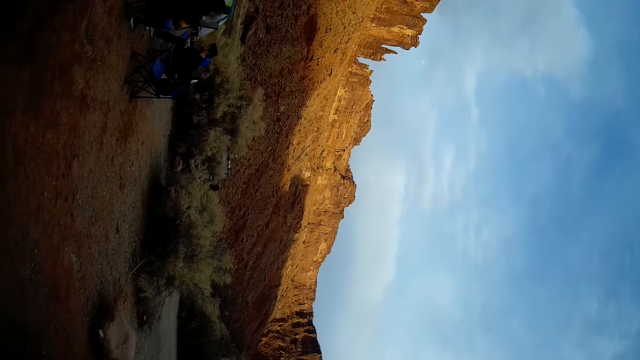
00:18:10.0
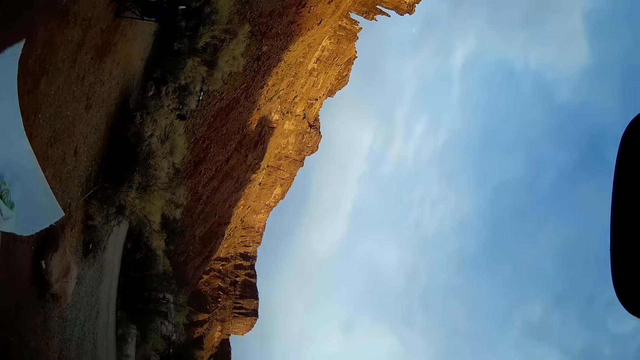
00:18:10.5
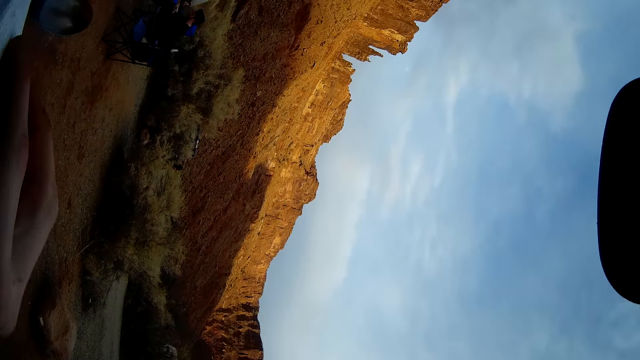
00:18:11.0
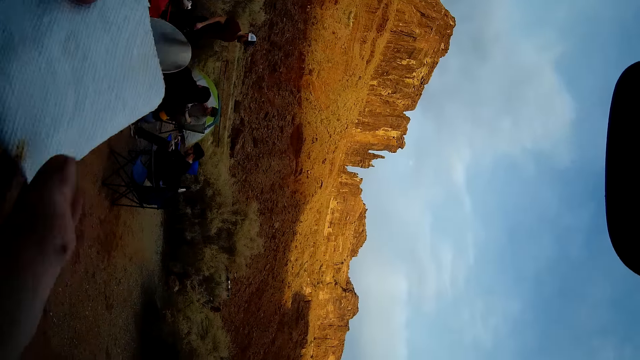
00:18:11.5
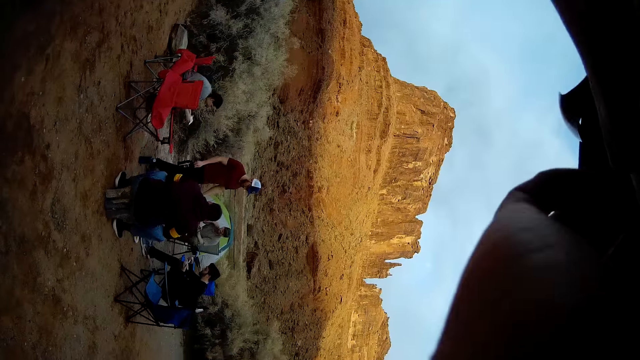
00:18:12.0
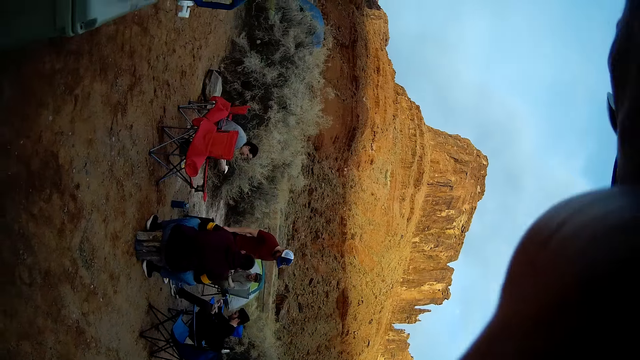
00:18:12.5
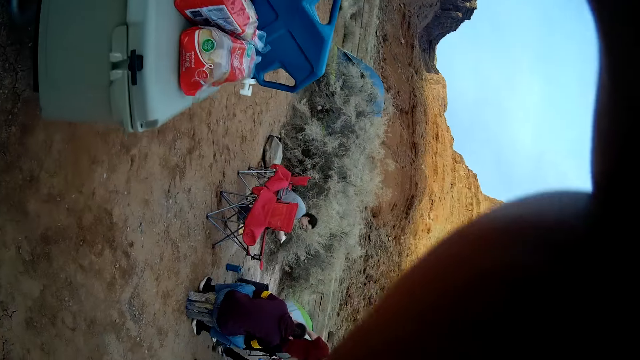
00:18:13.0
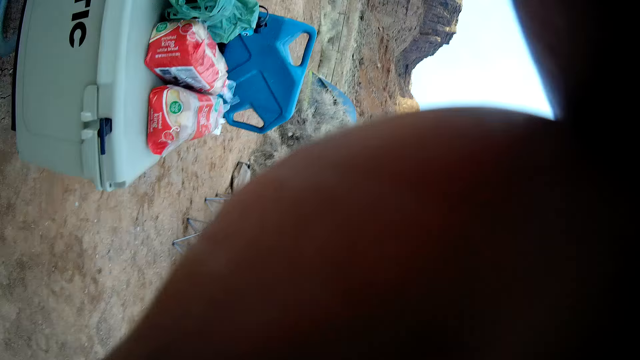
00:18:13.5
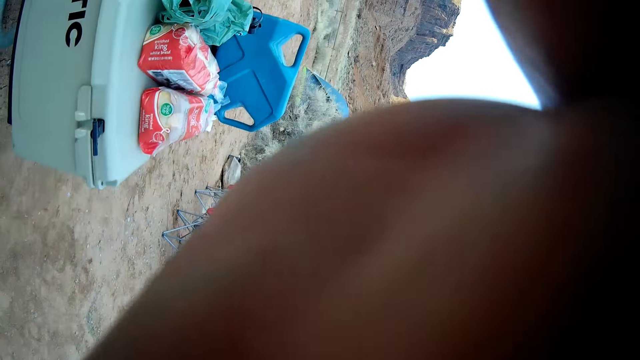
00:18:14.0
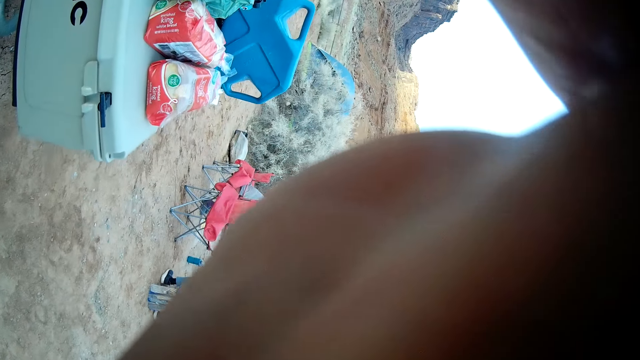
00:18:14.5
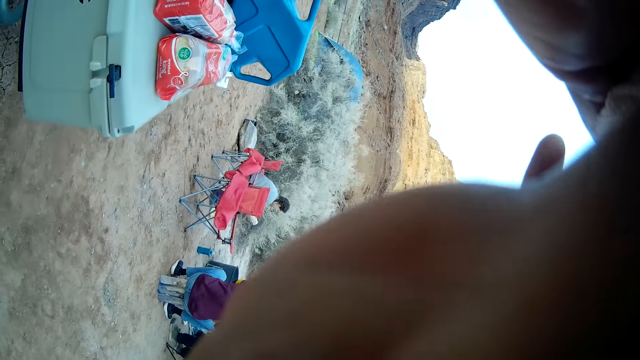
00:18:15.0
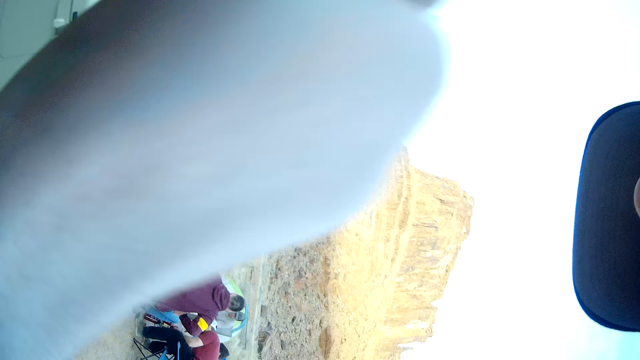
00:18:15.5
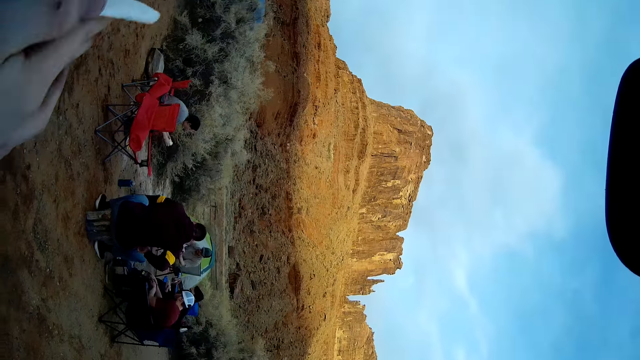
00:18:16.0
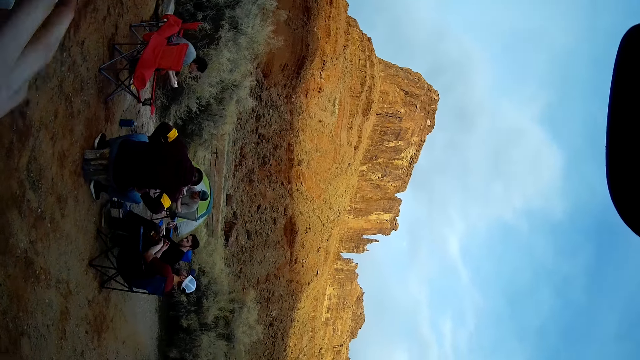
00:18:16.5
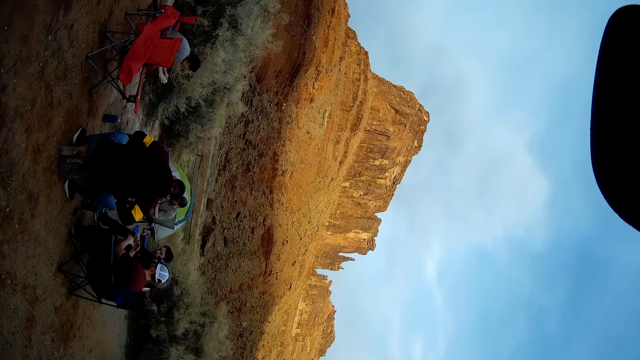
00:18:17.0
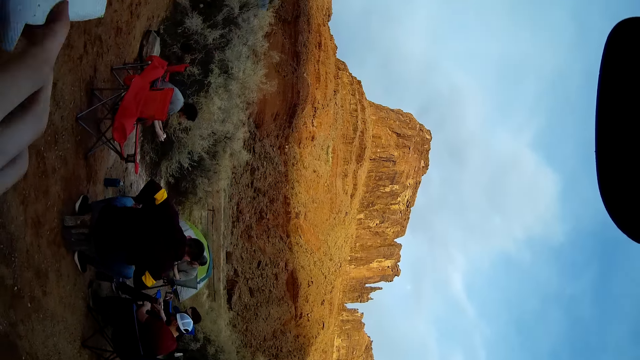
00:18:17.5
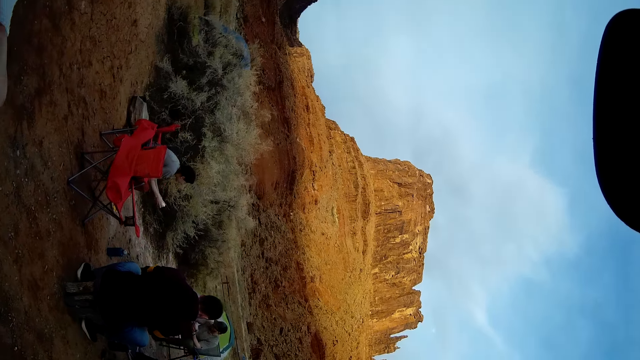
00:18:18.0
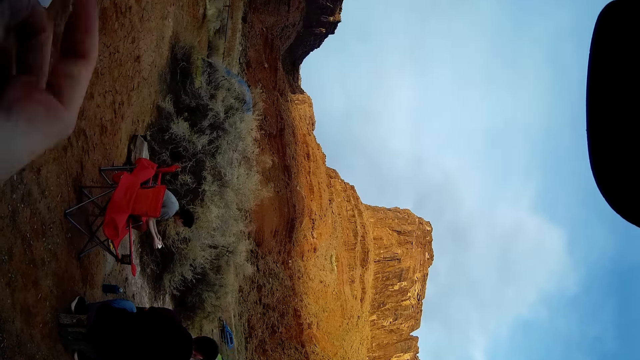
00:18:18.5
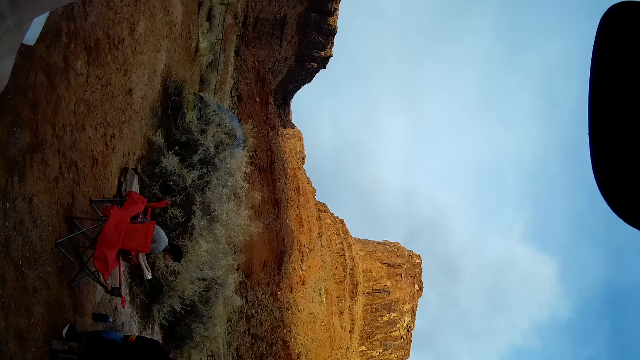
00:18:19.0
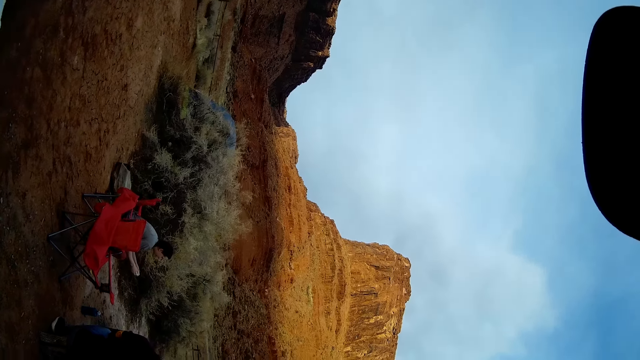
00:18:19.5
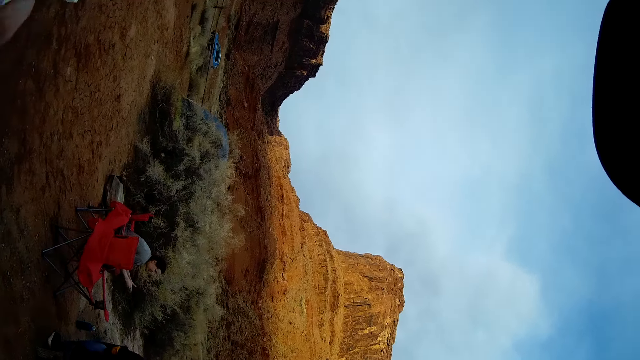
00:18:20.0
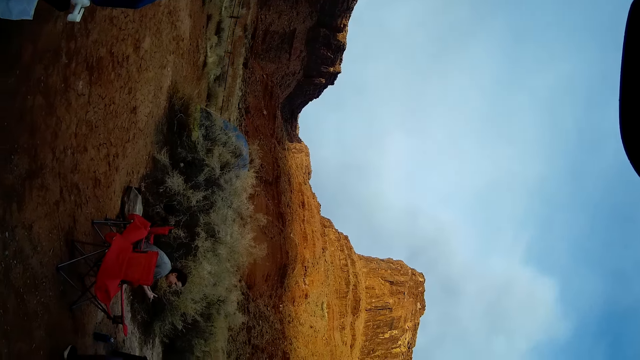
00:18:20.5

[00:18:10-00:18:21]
The camera wearer wipes his mouth.

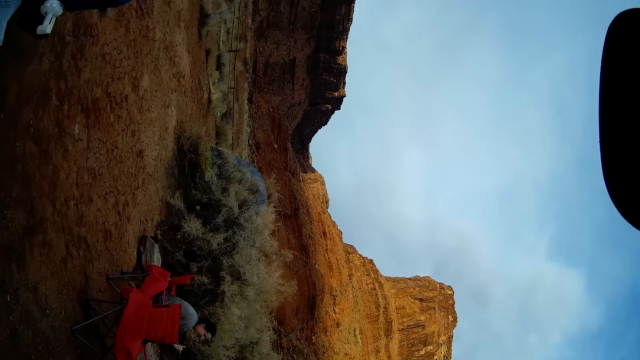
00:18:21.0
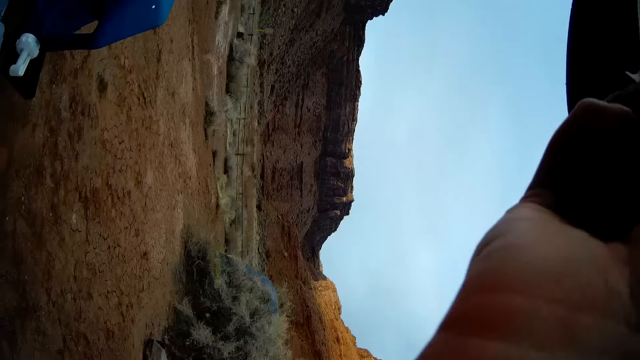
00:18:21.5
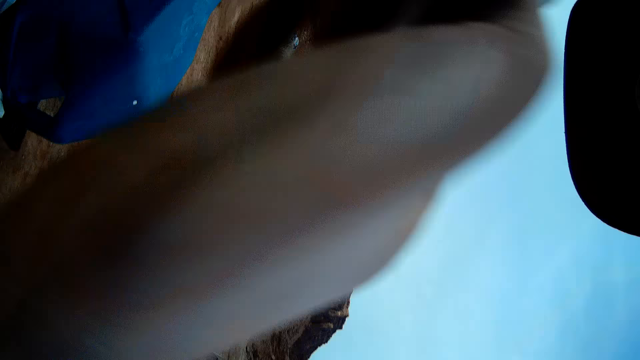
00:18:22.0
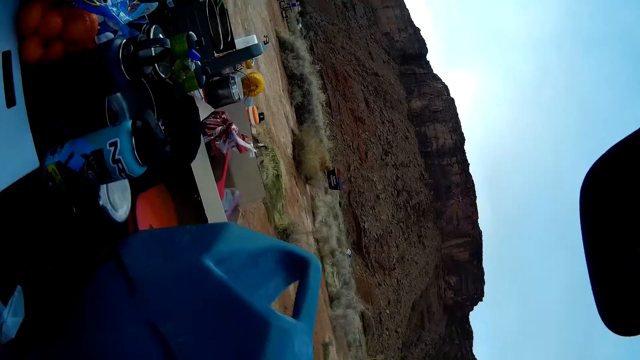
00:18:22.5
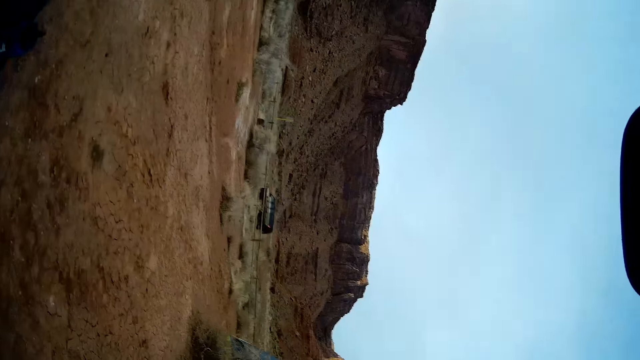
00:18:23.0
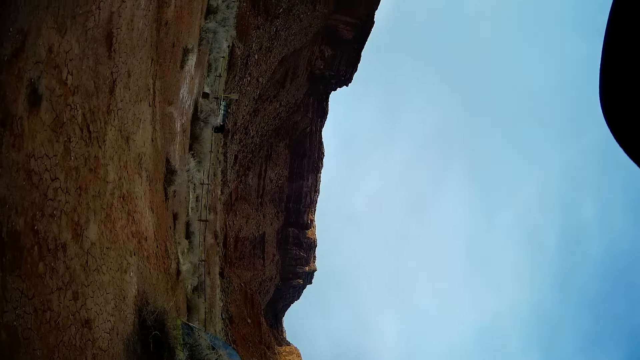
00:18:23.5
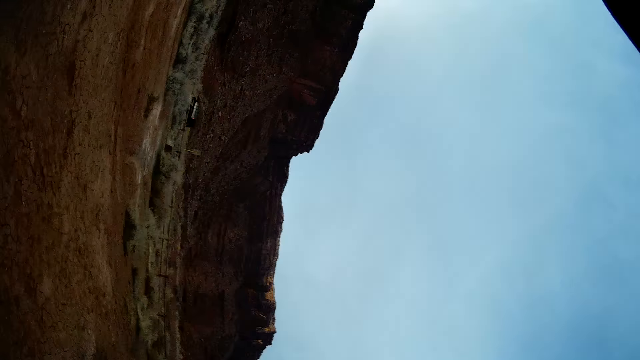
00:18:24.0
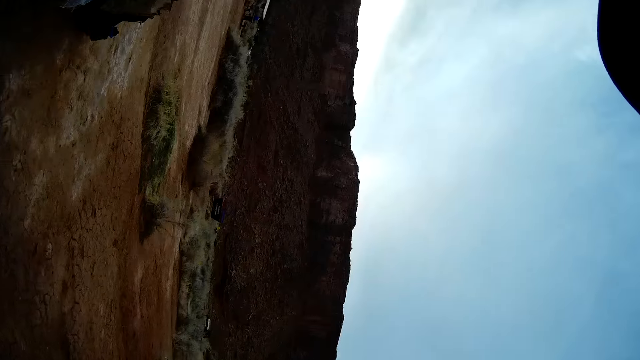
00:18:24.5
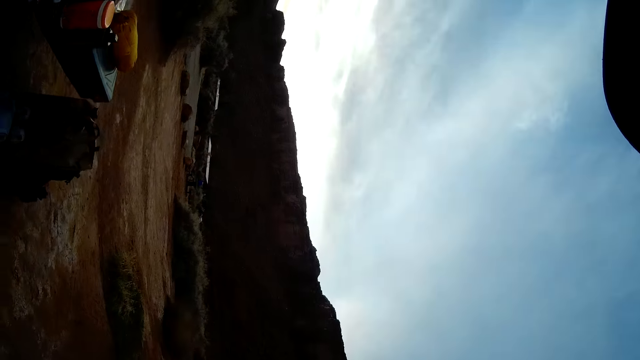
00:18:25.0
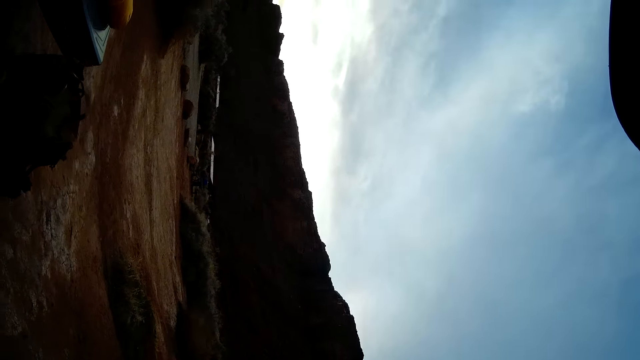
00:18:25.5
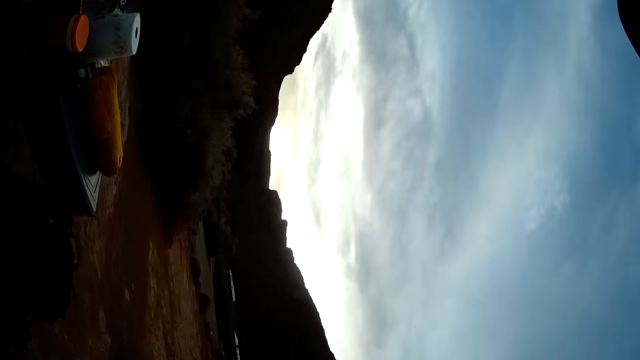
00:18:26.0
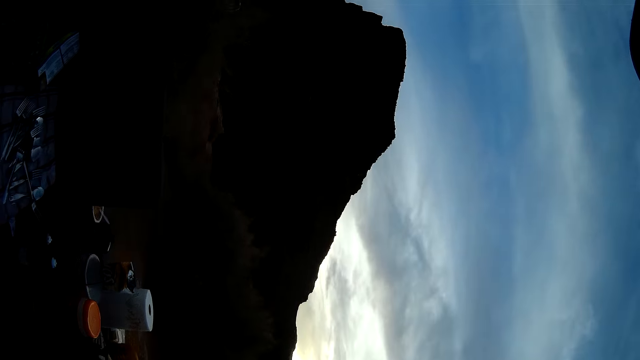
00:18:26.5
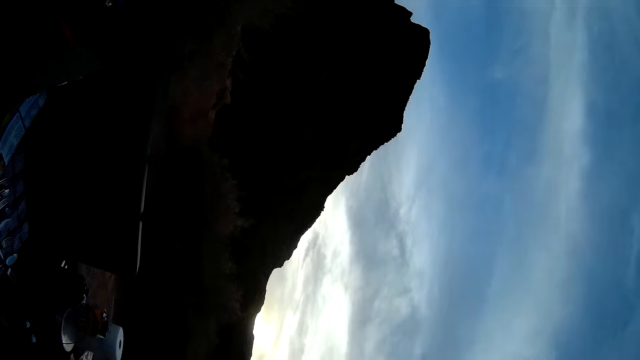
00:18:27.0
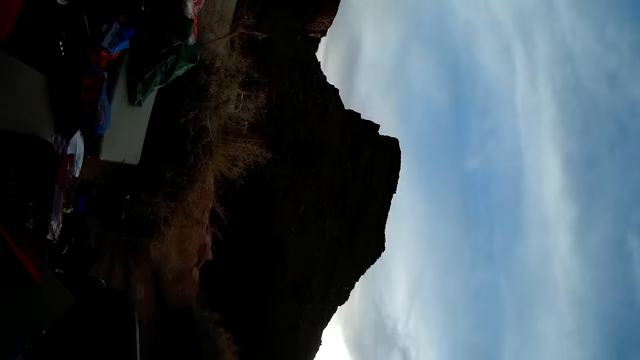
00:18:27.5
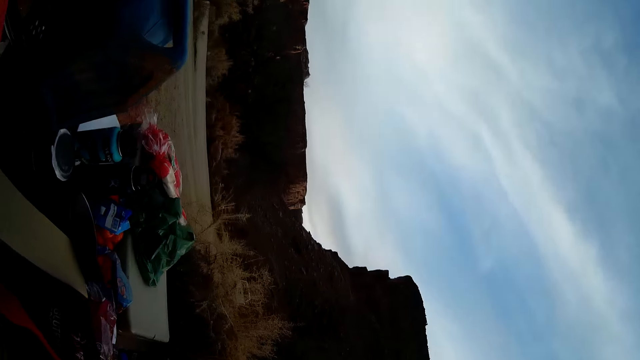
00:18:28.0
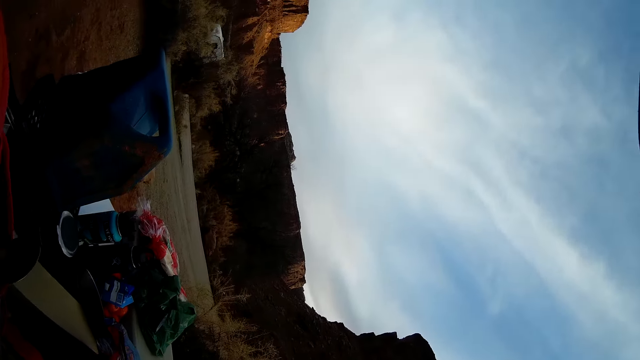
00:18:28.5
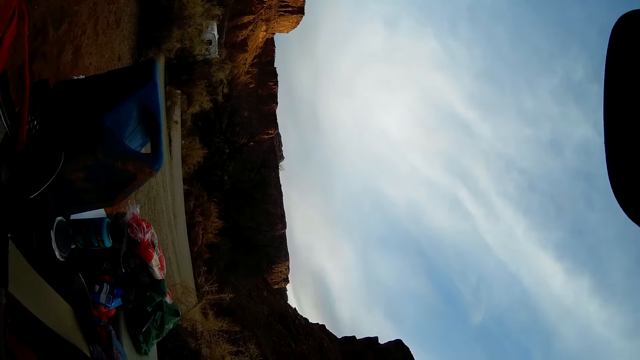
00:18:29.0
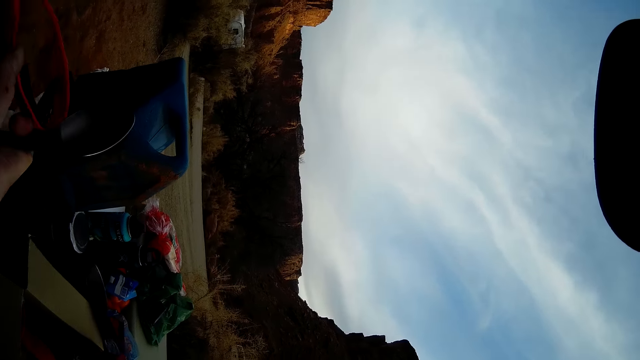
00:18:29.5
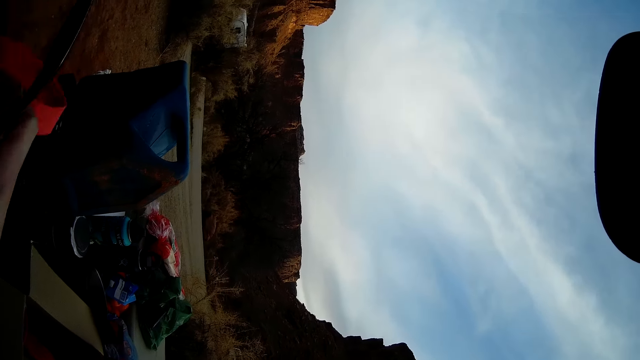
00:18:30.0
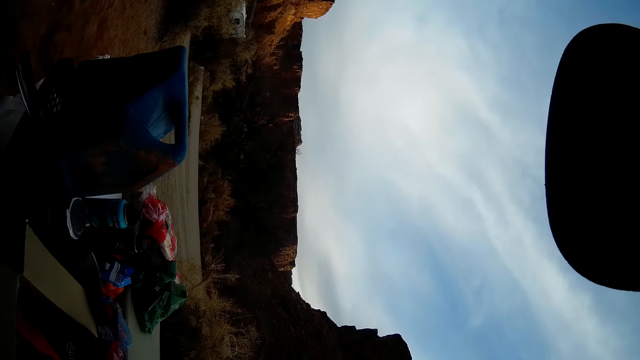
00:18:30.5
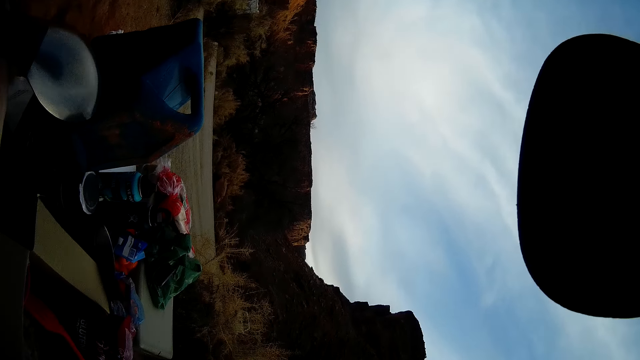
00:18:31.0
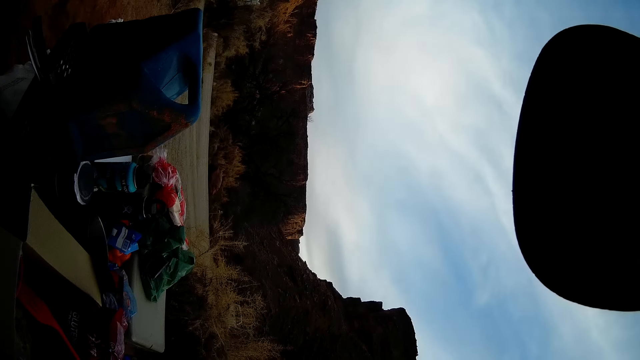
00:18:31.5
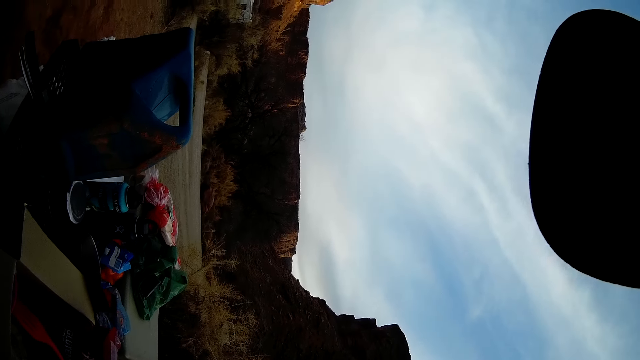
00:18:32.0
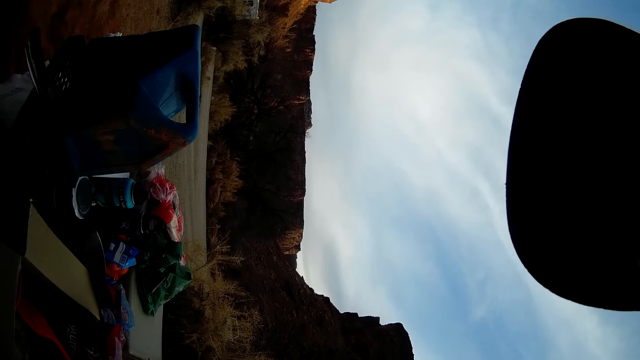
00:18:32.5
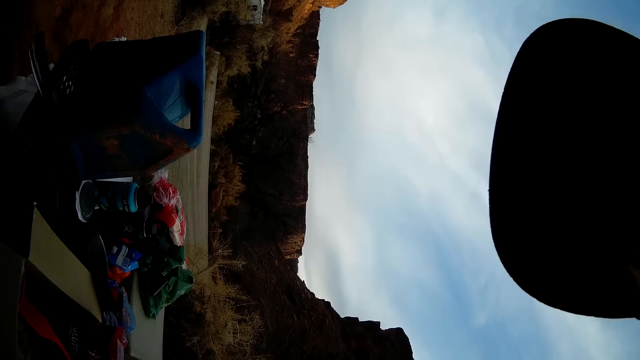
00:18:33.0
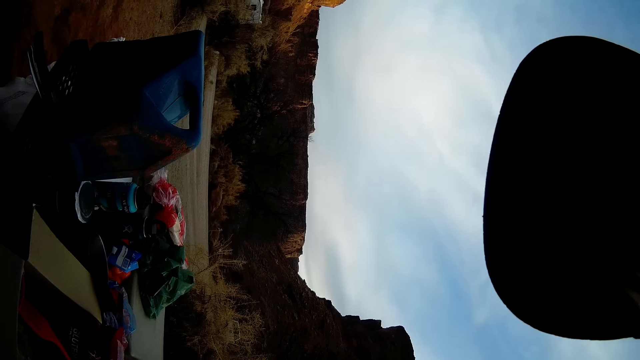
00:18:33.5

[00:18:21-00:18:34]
The camera wearer walks on the field. They unwrap the paper. They touch a spoon.
